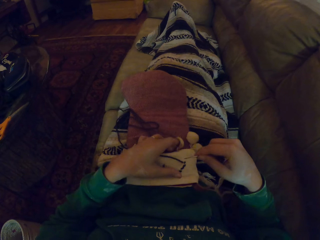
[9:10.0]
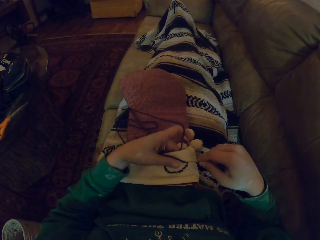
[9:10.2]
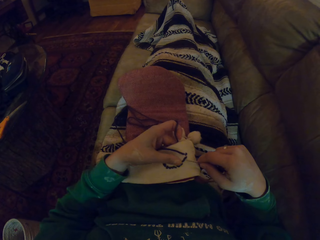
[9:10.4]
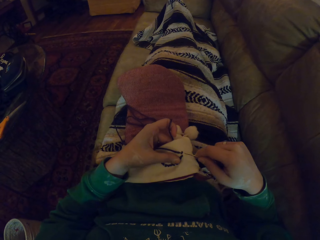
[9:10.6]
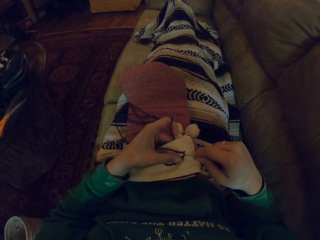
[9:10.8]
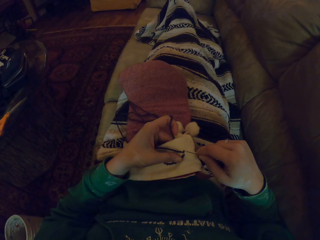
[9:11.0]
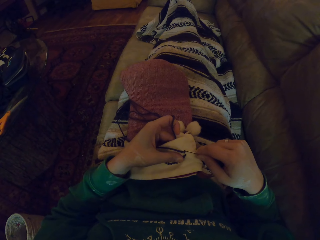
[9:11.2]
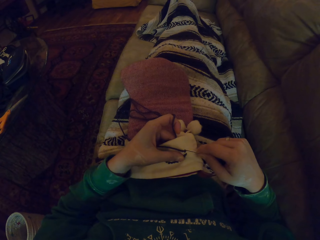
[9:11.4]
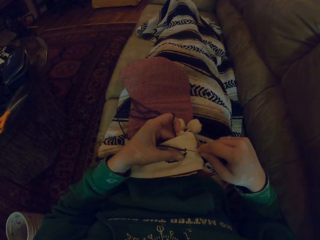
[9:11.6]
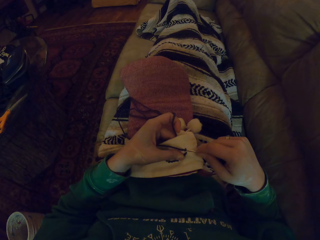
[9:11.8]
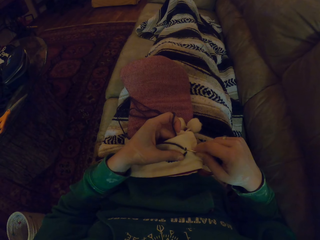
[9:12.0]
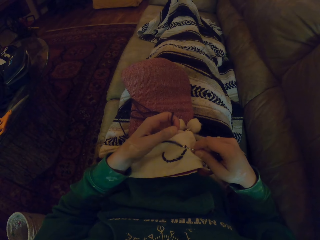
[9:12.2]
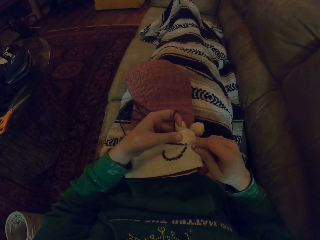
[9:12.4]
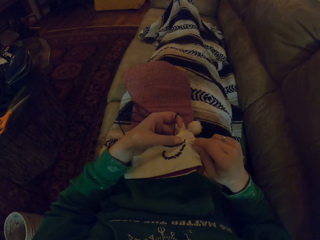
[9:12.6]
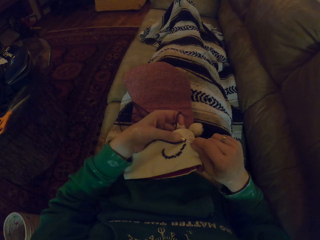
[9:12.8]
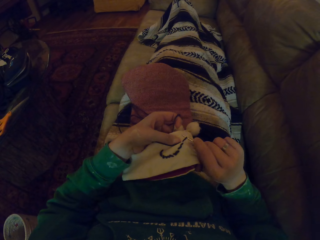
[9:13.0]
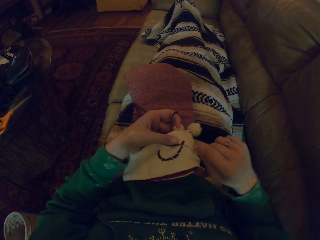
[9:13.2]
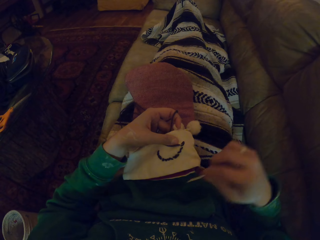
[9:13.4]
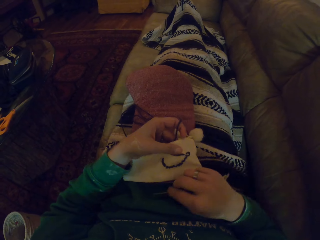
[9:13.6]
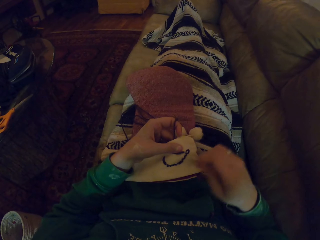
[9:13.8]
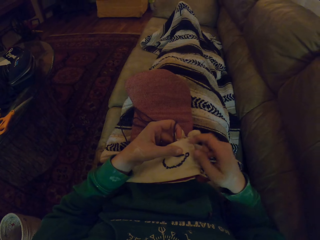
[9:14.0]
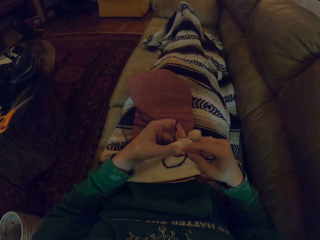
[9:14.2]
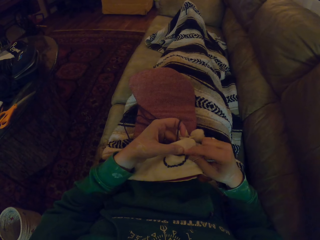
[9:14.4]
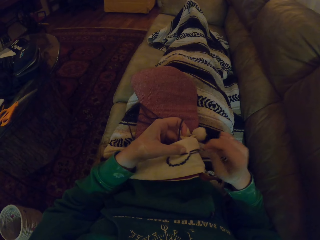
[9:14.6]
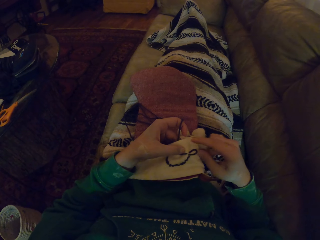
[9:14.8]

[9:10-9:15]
The camera wearer knits the marvin hat.

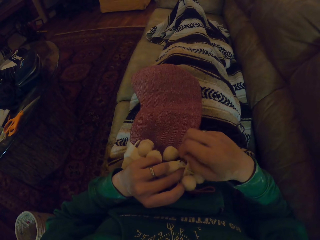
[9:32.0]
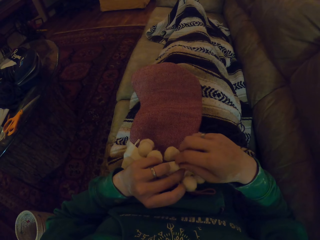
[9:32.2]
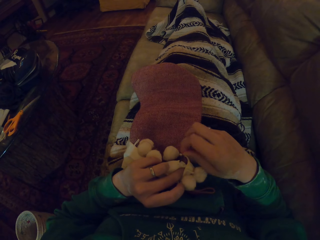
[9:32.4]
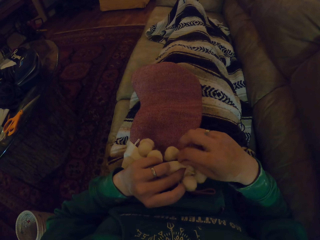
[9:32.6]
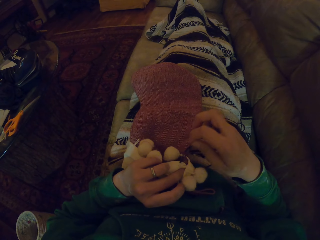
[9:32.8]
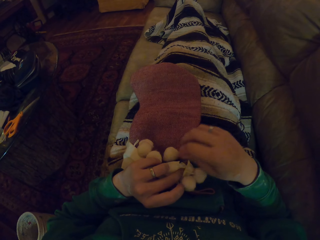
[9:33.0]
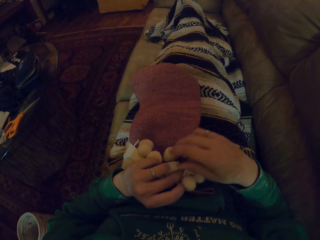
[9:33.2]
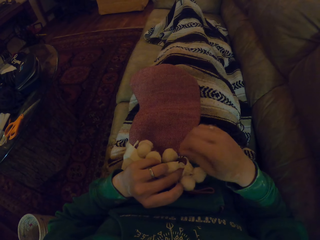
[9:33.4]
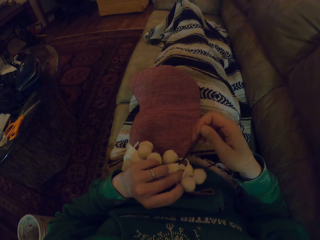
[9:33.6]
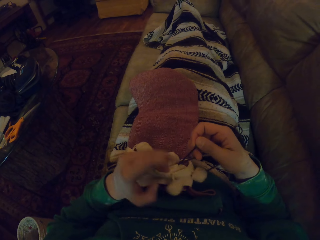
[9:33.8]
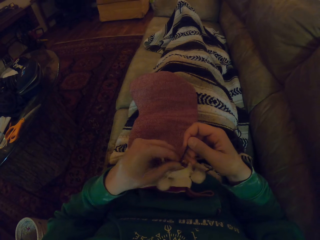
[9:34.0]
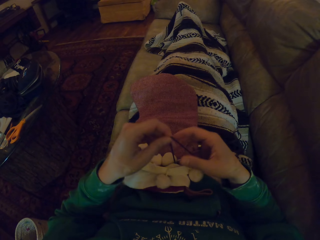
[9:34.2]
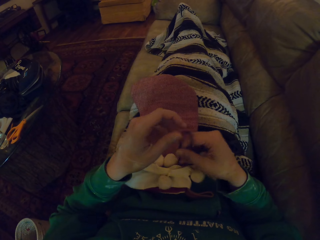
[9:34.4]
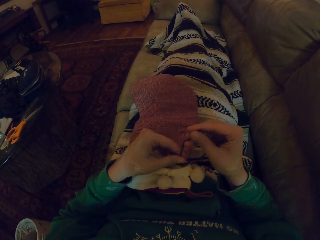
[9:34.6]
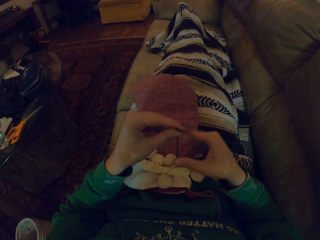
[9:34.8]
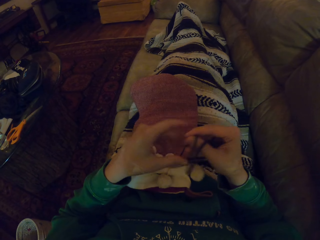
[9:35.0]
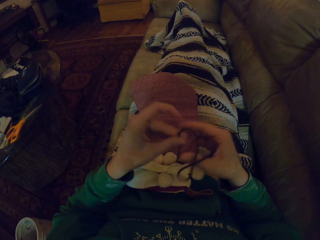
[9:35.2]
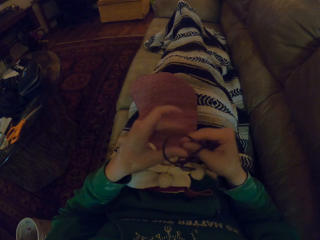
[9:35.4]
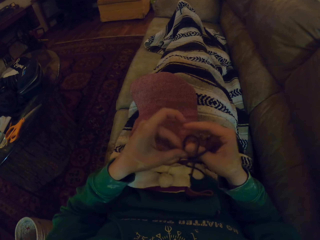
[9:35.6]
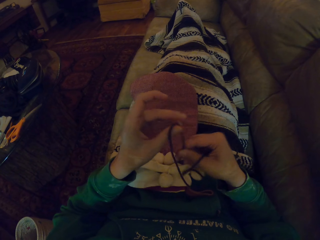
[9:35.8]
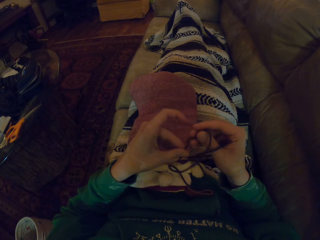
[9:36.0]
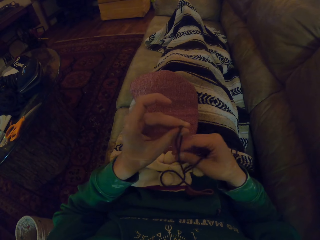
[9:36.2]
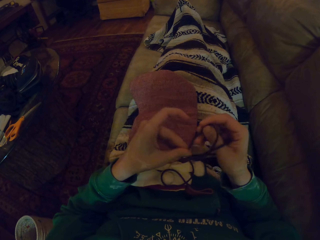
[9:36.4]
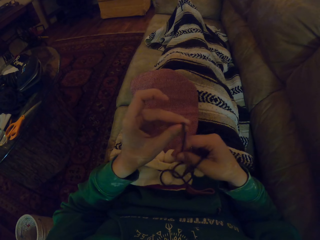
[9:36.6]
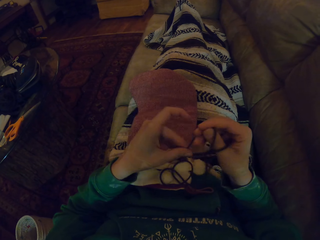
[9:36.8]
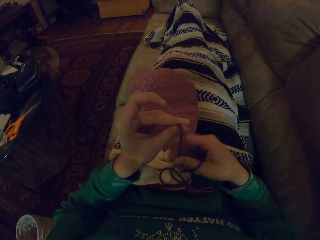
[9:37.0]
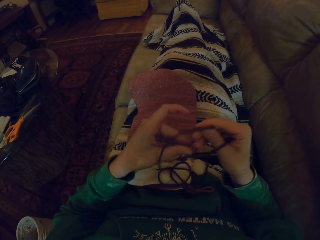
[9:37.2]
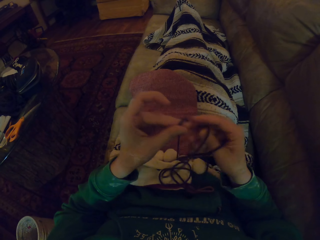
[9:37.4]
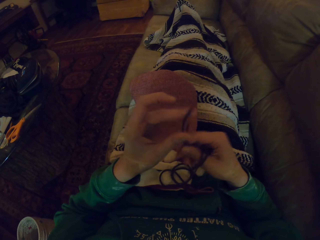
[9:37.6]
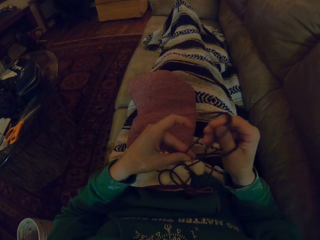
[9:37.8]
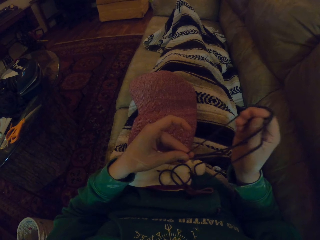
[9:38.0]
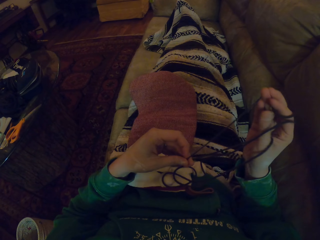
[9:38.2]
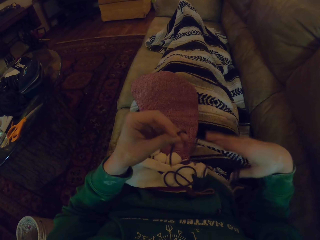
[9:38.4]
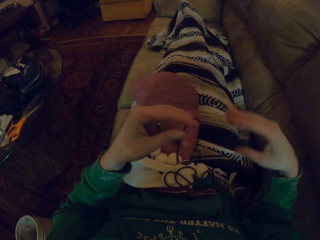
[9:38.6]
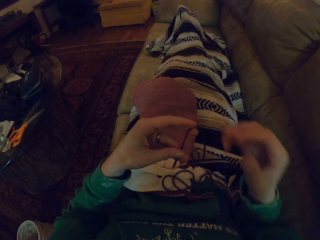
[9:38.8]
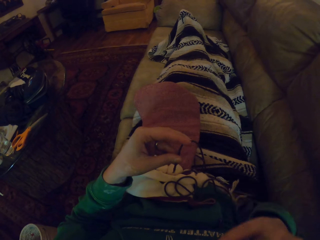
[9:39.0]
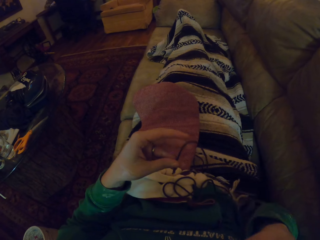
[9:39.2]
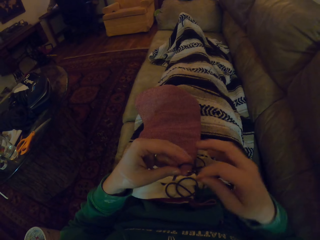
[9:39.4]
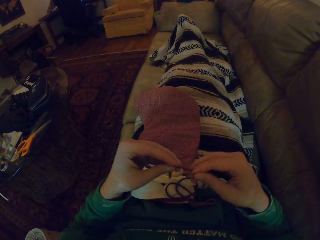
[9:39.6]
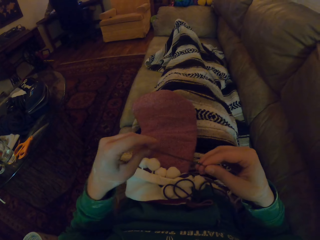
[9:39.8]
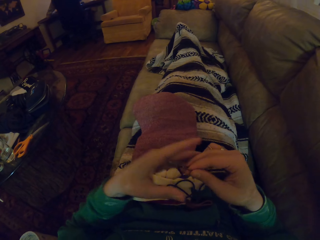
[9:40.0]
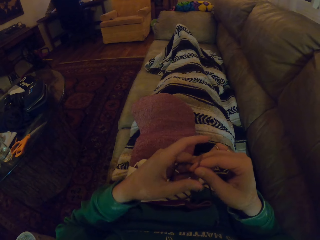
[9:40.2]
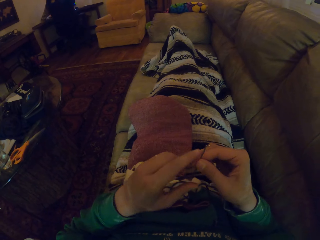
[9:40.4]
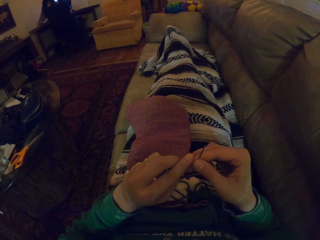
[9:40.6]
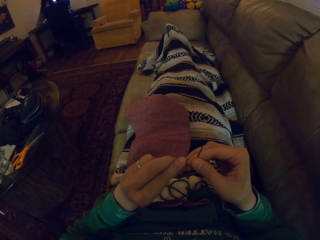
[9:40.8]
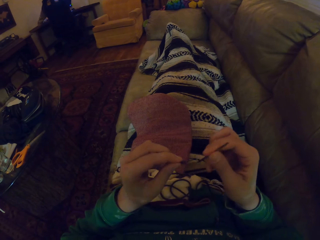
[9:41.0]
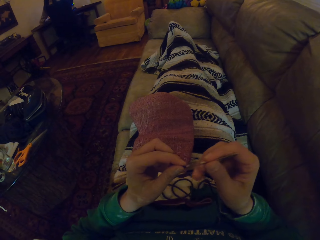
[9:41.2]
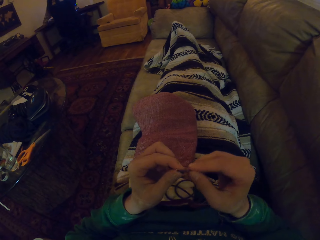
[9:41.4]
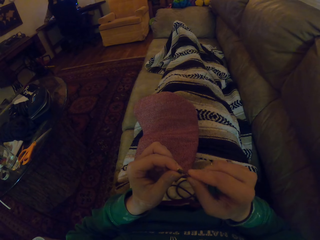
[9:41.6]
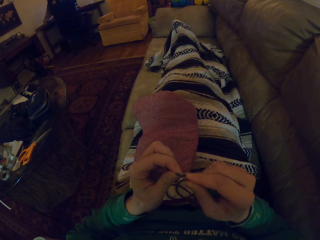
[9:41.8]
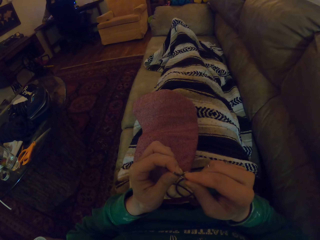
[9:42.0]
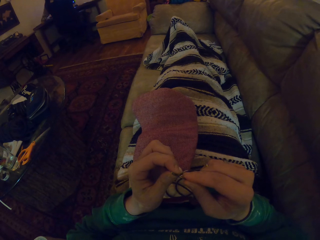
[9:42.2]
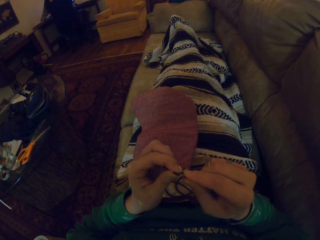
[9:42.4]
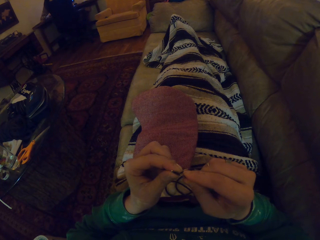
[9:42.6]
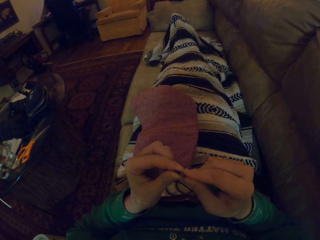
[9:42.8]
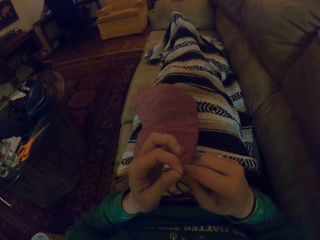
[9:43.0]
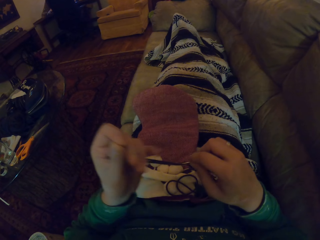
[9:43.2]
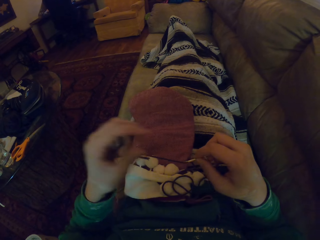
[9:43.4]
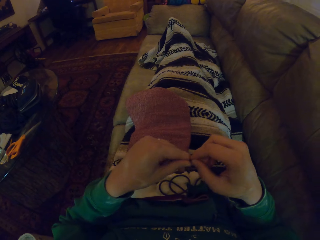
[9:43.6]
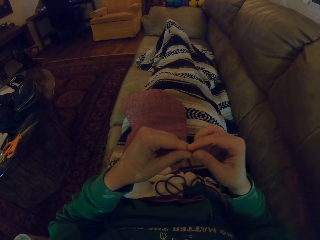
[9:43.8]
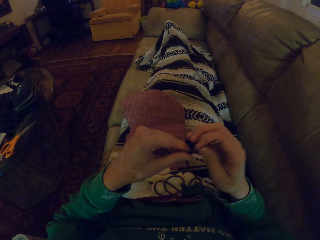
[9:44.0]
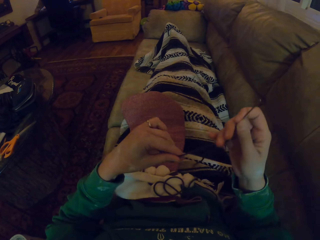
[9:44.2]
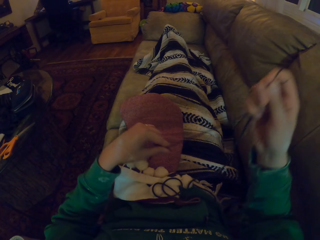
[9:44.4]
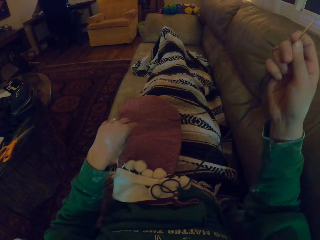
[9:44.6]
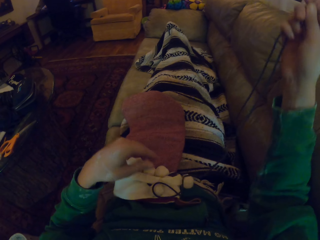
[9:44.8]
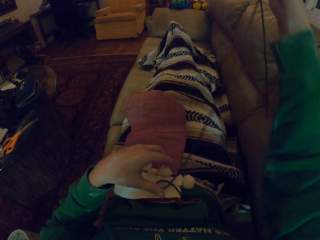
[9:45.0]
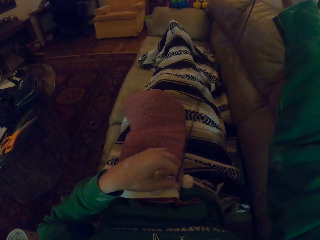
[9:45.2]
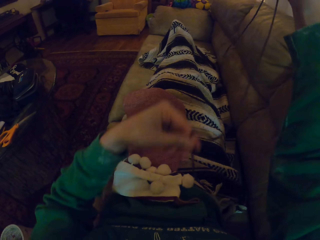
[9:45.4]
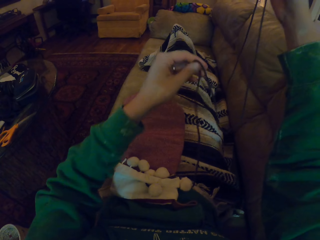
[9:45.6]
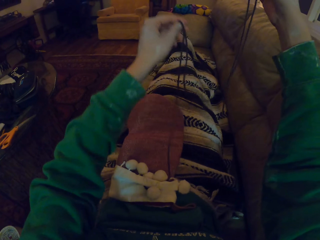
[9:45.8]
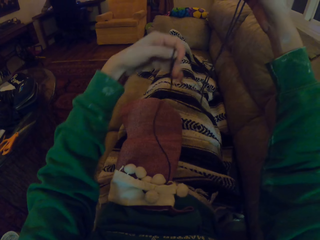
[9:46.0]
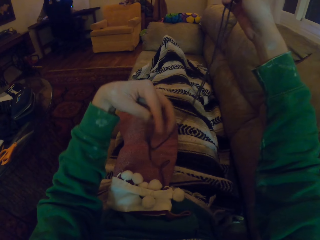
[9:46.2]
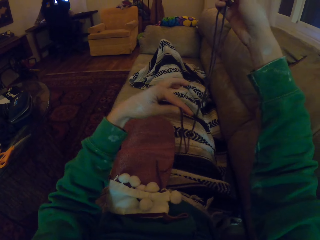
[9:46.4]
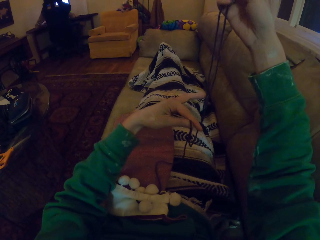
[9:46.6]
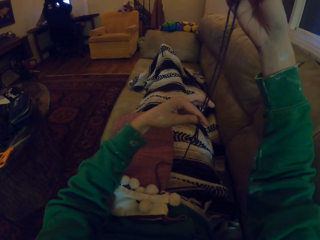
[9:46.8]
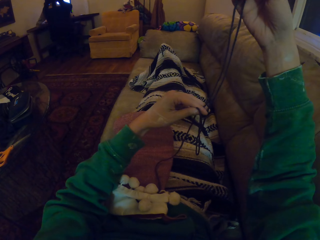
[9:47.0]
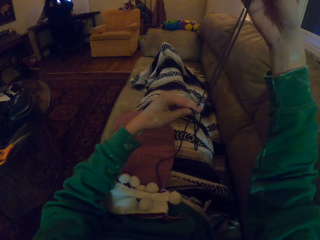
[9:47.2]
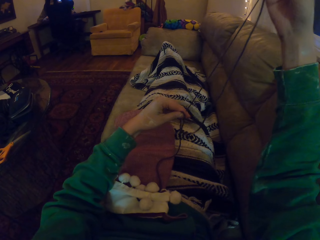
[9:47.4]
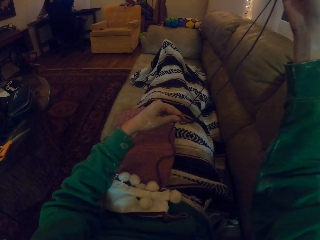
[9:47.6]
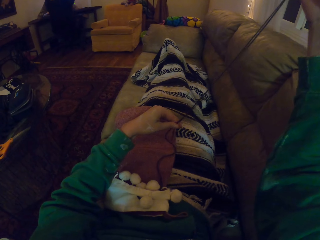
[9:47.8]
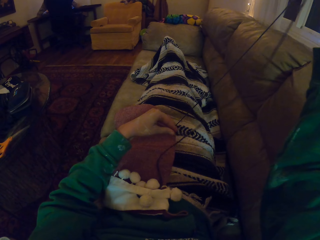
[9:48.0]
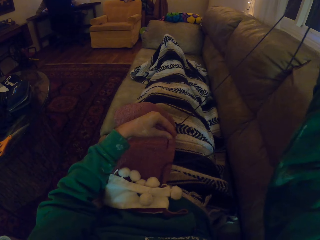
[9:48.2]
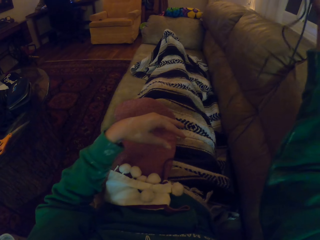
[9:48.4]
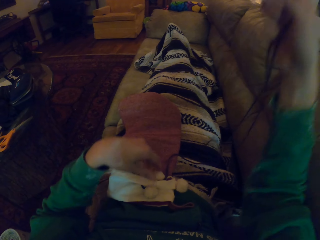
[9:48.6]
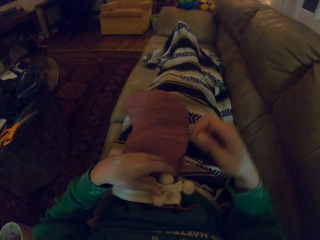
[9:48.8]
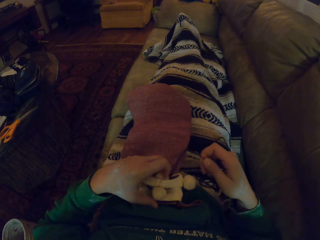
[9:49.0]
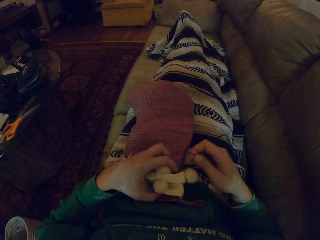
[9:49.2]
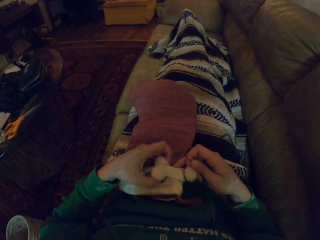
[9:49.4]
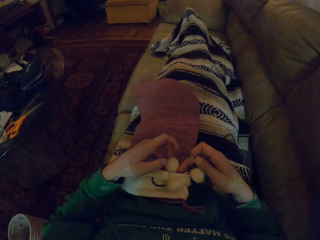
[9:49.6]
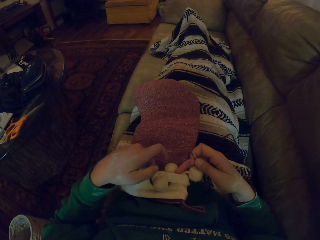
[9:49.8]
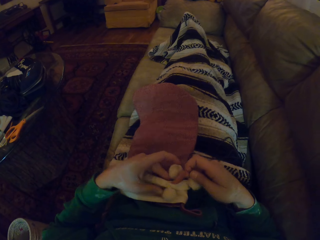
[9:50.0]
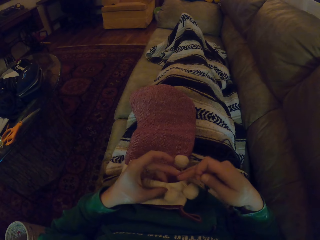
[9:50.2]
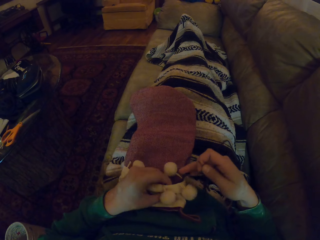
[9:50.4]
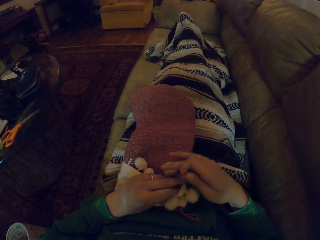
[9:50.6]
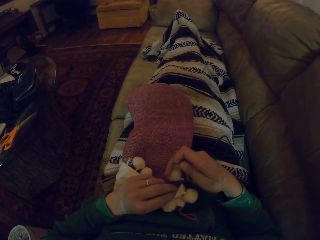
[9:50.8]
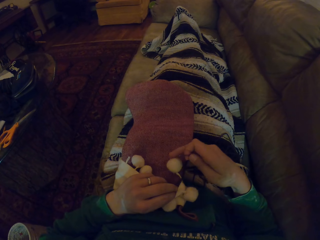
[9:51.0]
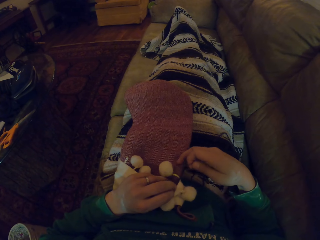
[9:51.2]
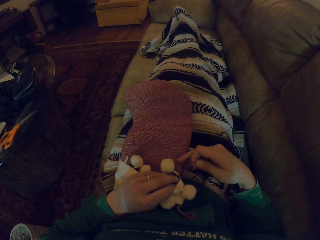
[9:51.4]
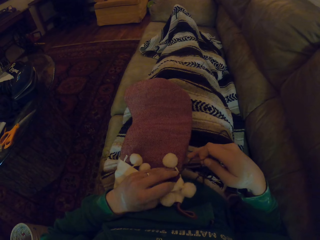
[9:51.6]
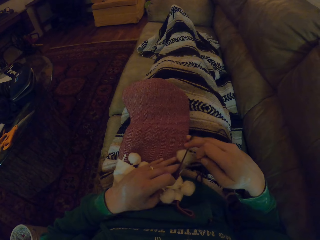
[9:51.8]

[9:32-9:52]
The camera wearer pulls the yarn. They drop the yarn. They take the knitting needle. They insert the yarn on the needle. They pull the yarn. They lift the yarn. They hold the woolen hat.
